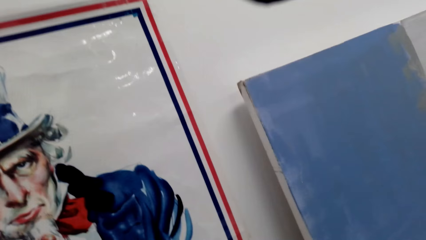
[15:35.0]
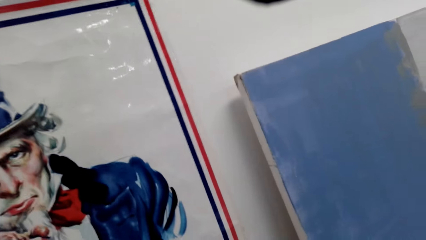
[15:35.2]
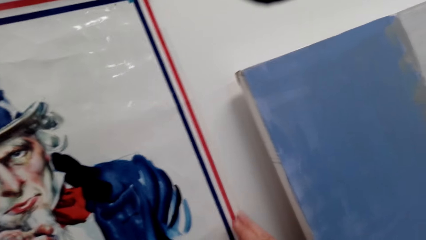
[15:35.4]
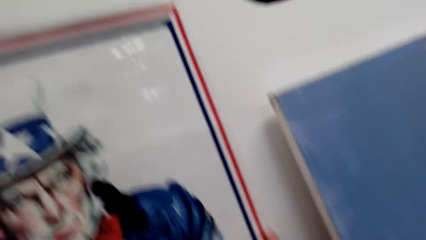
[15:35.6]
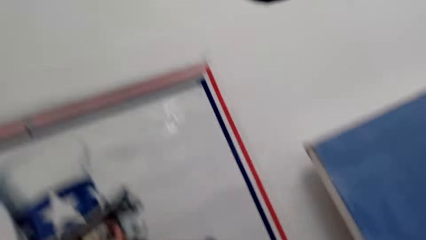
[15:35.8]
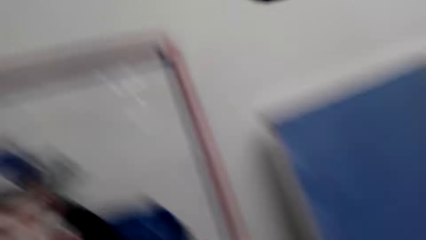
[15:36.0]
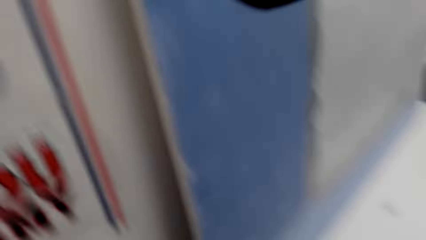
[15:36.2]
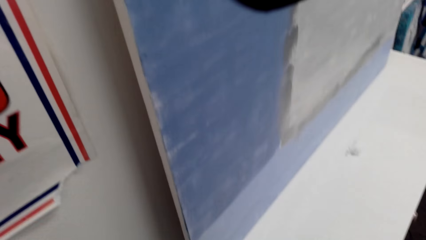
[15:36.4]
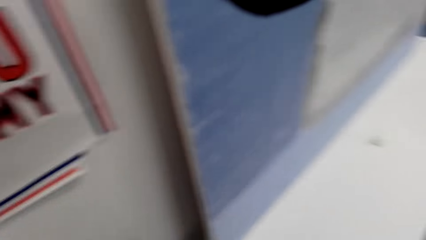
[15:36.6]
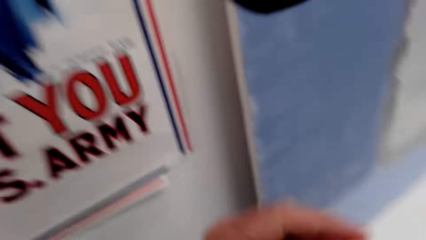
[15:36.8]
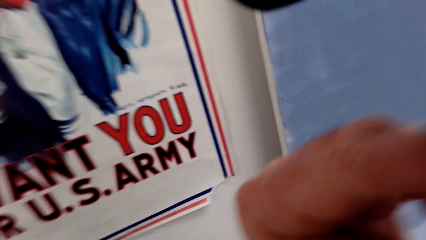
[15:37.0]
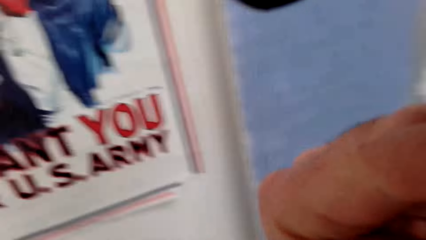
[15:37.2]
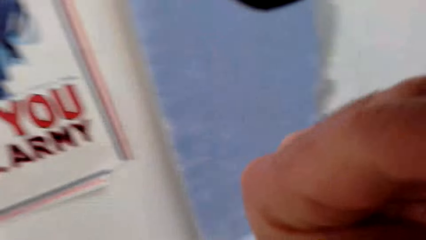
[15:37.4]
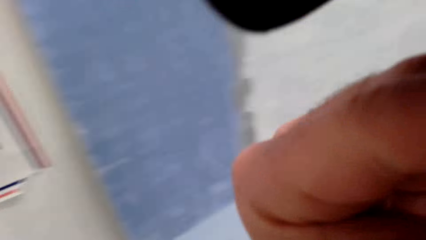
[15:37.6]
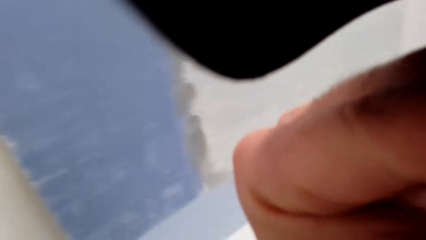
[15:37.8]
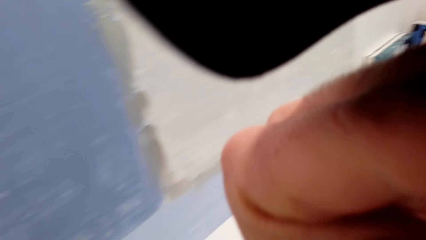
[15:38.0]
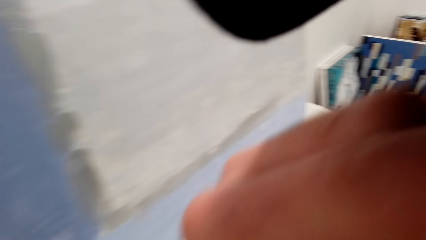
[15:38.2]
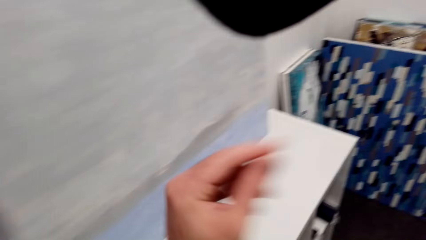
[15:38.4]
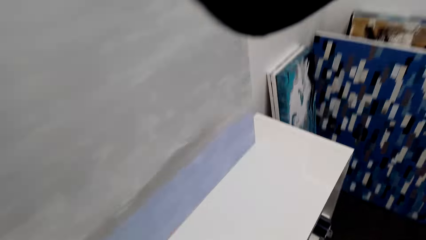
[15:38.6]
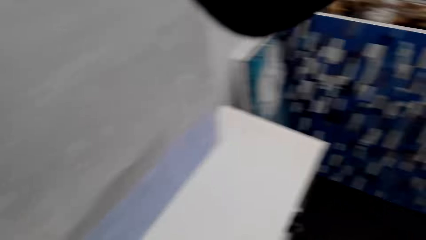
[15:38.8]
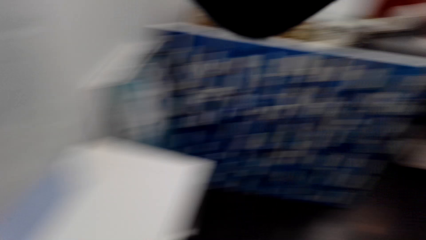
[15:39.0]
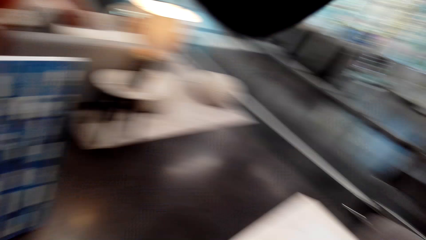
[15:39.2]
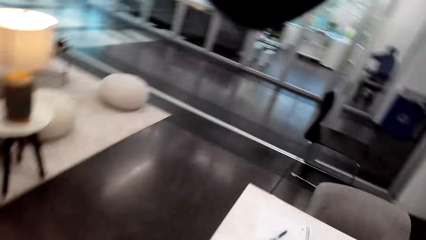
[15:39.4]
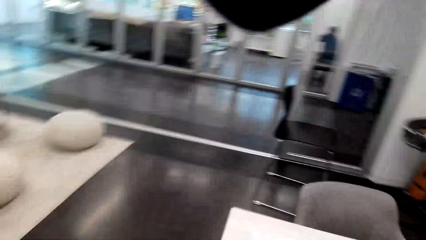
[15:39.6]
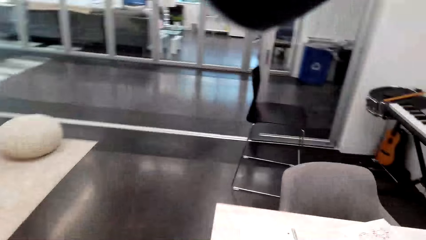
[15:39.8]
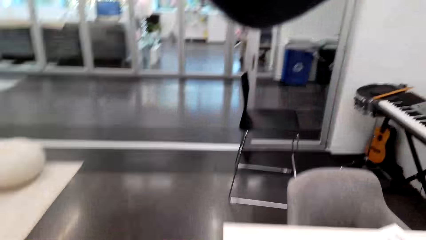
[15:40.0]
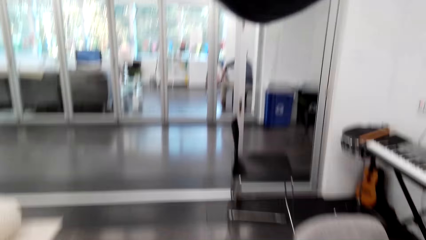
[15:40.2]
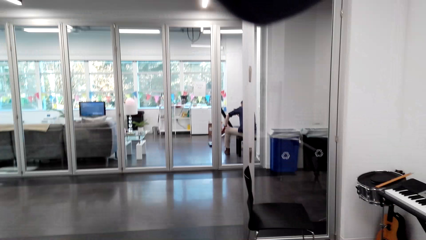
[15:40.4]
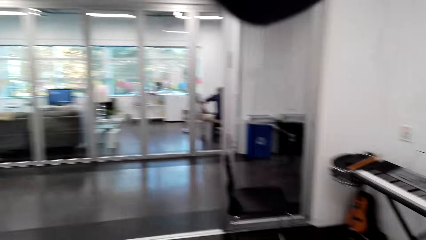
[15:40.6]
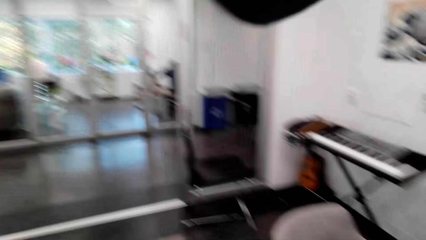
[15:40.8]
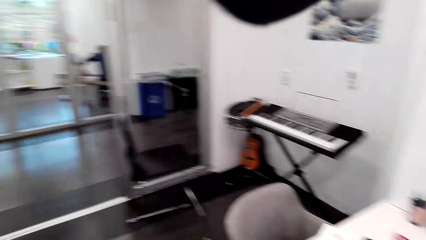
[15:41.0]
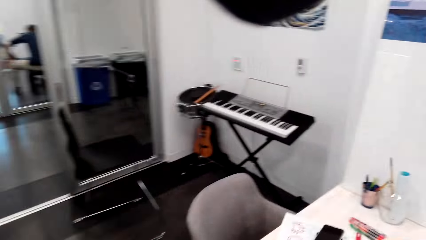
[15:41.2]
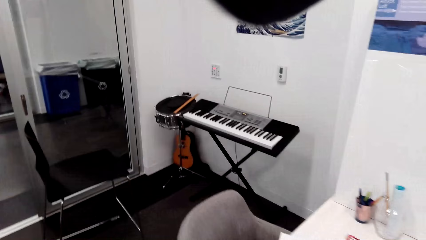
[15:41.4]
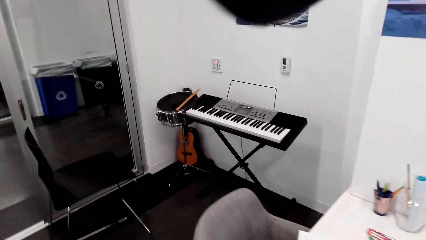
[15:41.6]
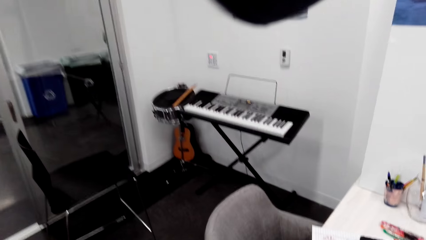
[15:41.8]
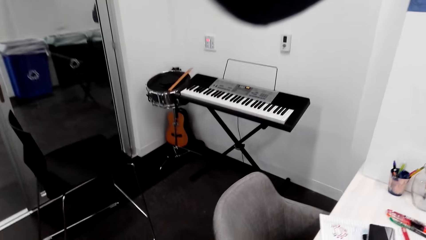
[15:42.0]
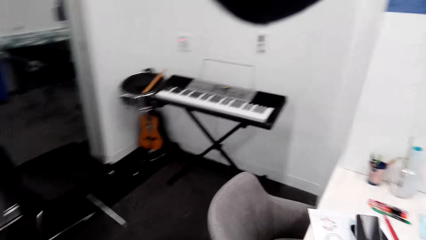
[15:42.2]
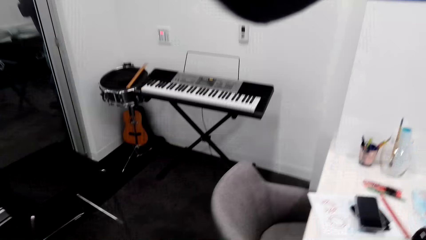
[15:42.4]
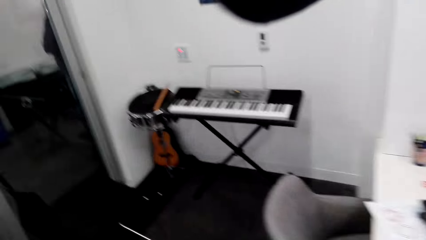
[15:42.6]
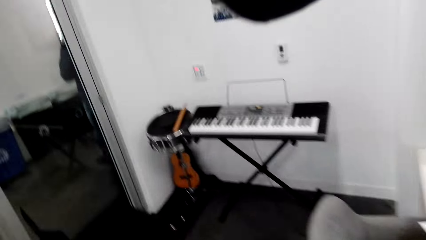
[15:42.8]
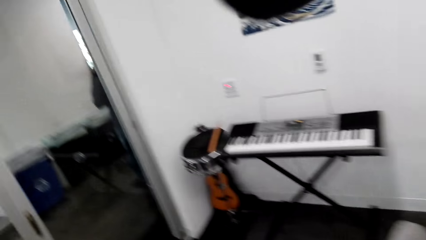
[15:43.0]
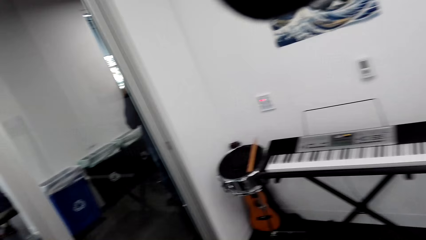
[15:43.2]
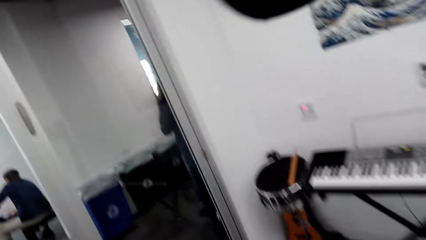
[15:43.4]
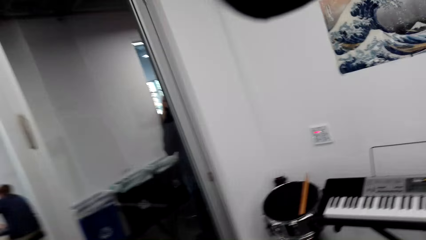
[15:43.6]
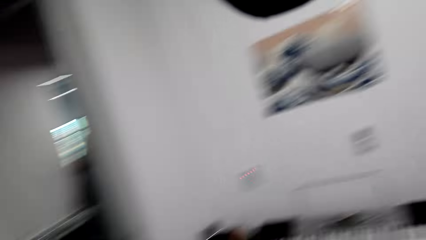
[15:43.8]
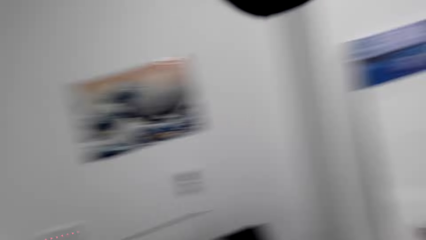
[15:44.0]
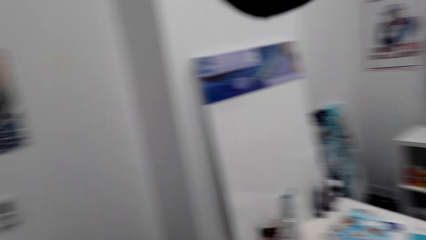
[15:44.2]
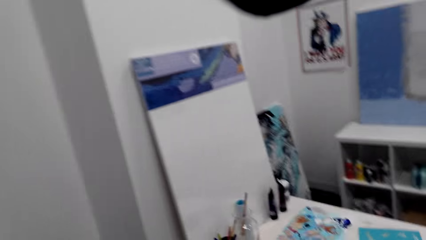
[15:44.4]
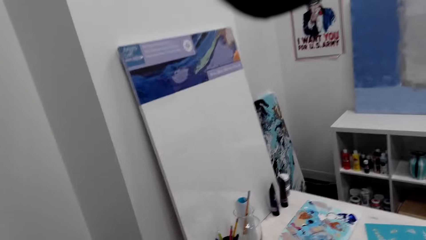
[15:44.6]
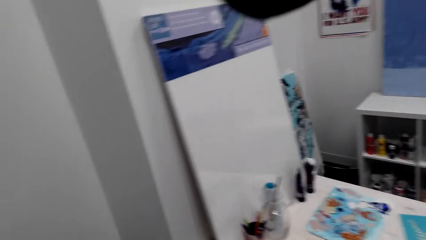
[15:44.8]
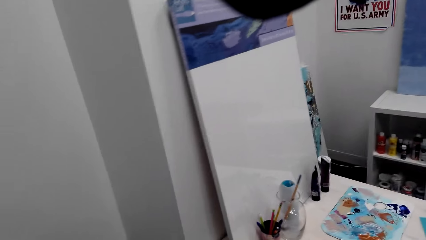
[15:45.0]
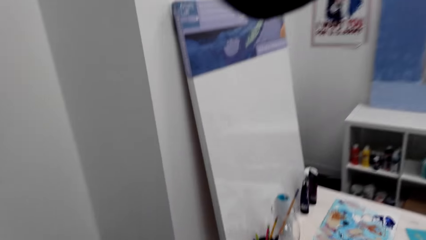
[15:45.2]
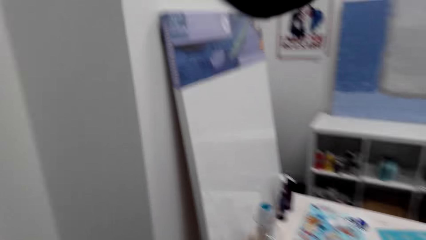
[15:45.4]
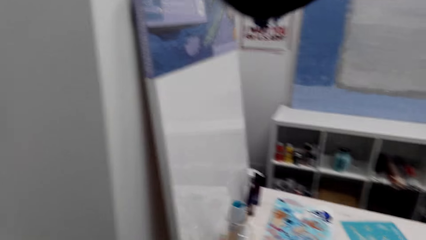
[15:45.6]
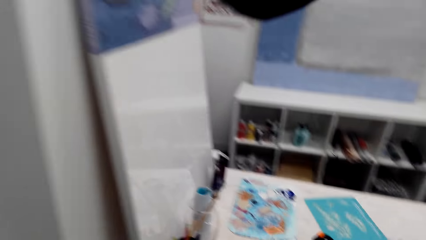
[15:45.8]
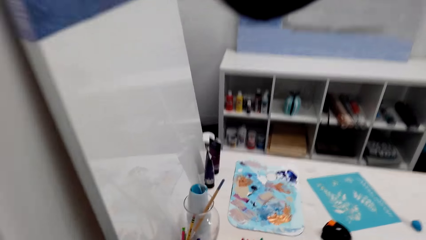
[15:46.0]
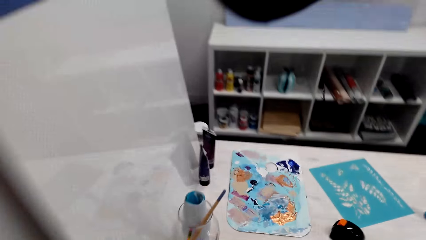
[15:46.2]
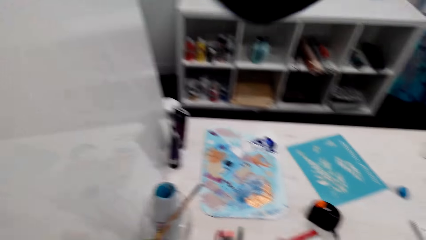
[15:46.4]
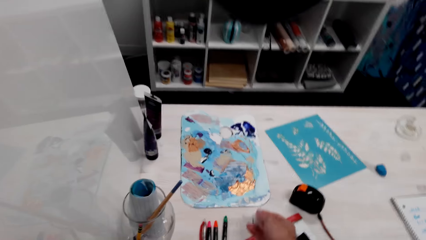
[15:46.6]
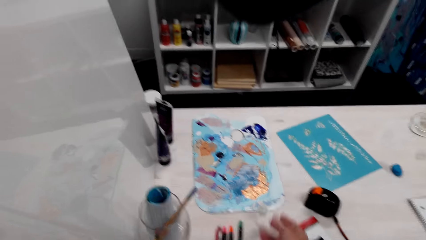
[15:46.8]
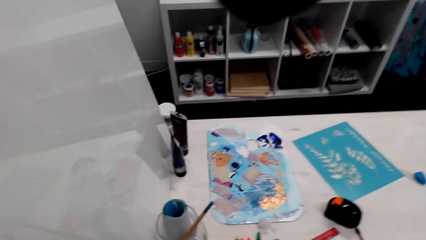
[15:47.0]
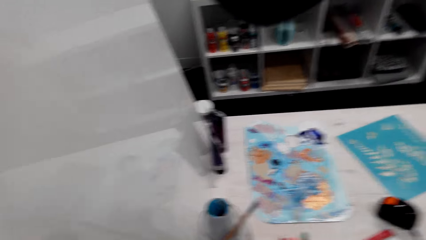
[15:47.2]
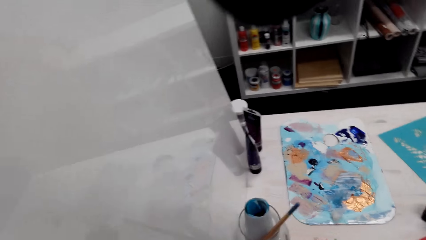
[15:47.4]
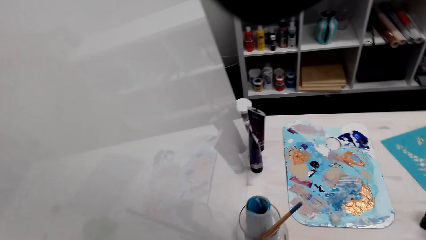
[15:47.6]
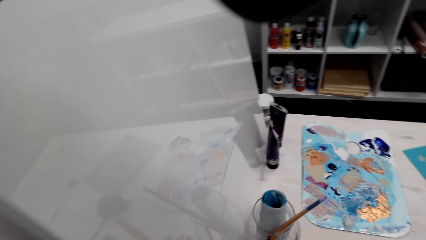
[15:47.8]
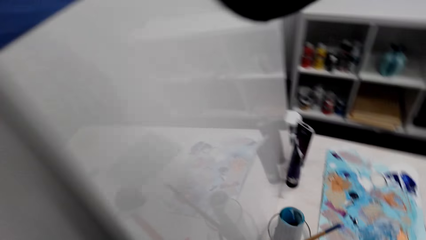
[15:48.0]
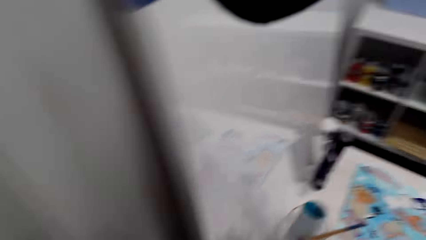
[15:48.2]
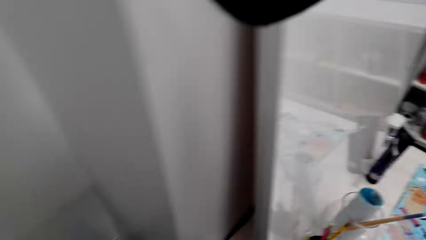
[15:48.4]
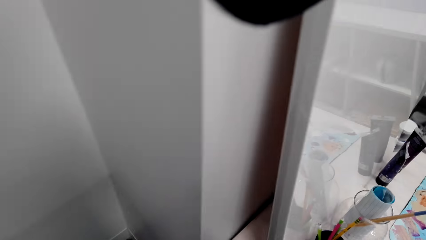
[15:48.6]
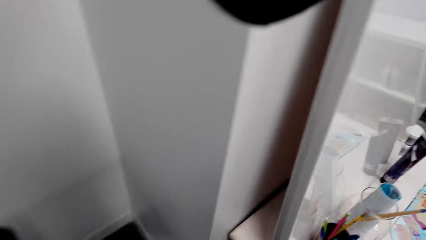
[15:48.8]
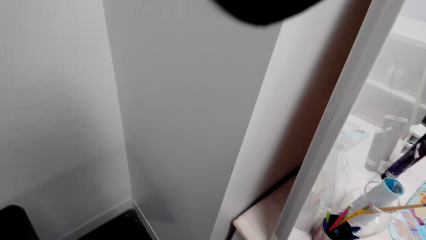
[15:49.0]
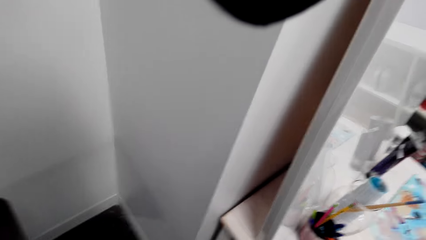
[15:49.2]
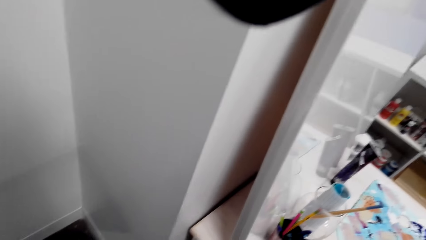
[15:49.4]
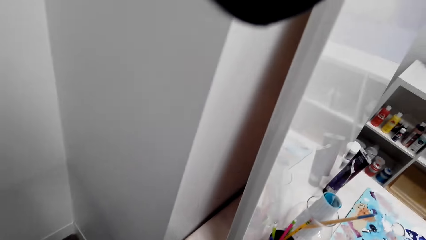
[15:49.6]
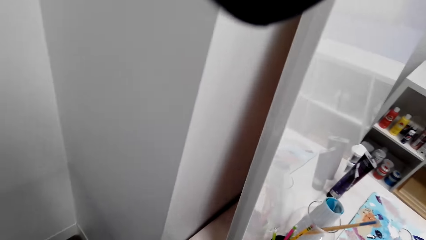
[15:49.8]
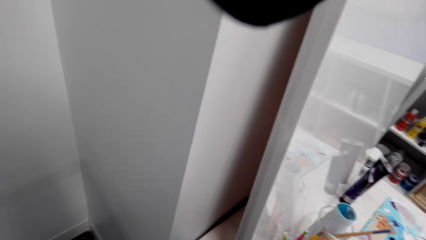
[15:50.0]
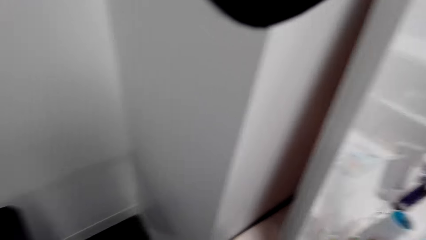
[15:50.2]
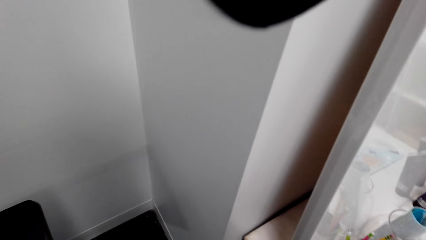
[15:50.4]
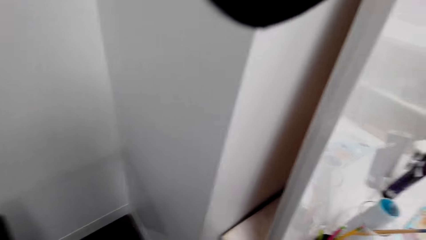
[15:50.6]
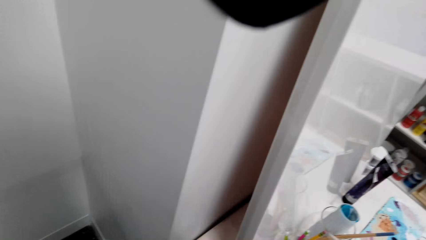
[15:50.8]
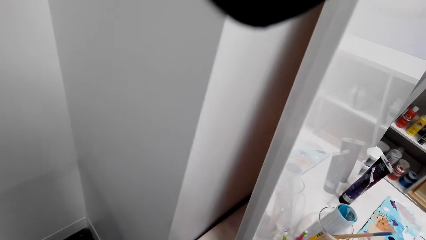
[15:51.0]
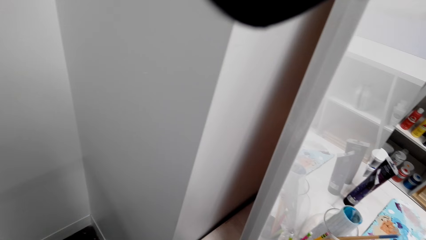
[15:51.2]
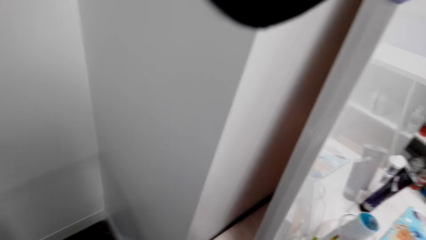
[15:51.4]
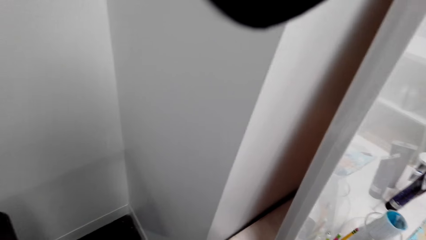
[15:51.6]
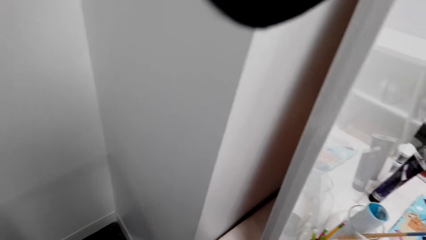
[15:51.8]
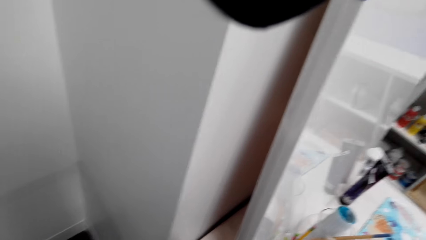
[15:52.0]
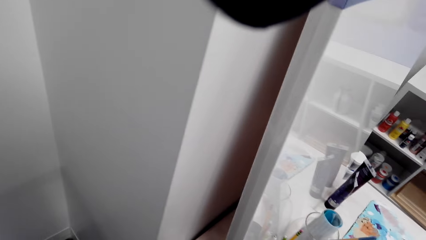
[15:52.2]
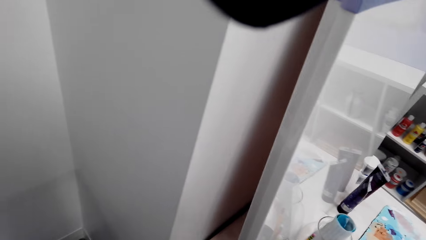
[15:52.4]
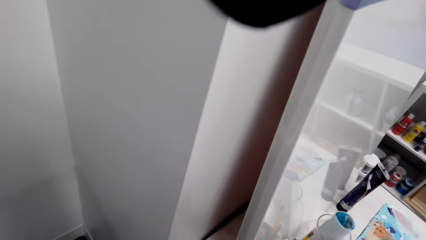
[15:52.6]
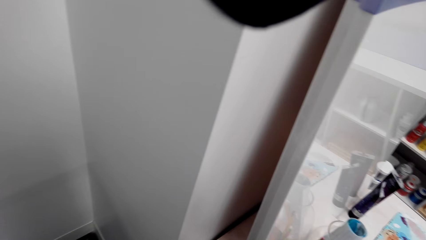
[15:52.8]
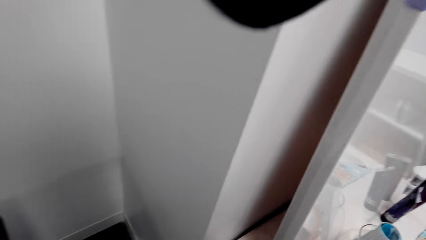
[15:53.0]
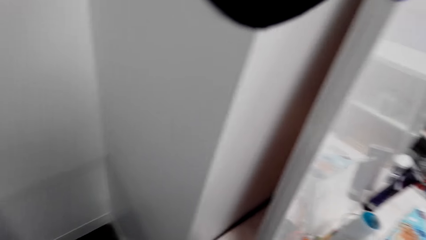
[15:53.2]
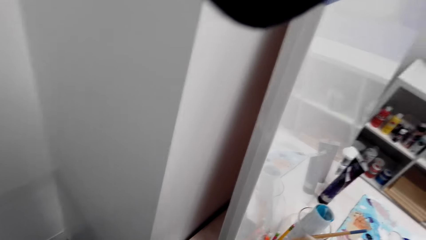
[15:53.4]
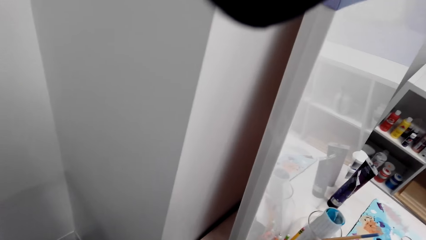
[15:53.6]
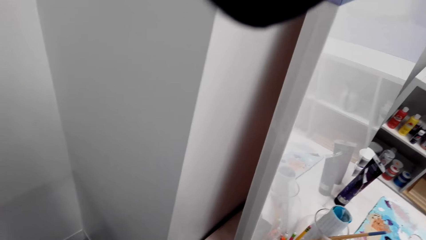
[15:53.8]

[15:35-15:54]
The camera wearer touches part of the body. They touch the camera. They walk in the room. They put down the sellotape.
